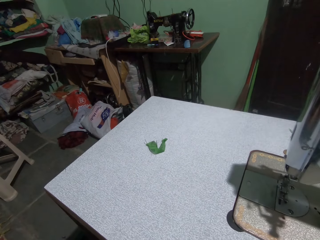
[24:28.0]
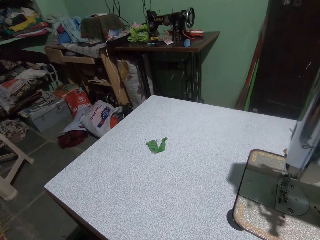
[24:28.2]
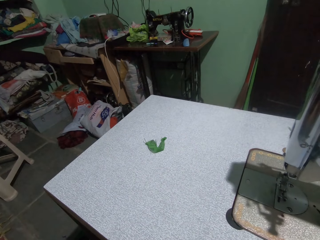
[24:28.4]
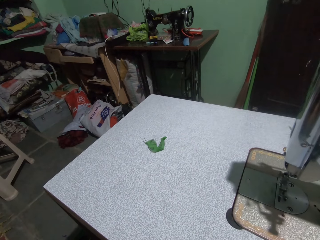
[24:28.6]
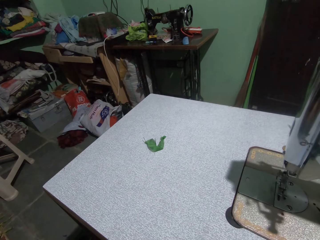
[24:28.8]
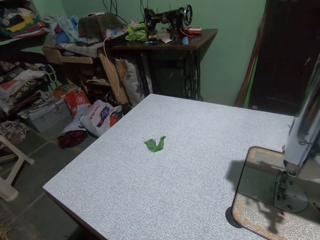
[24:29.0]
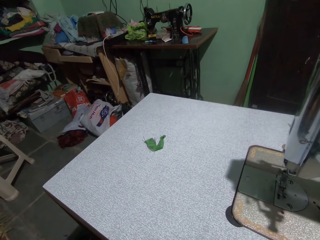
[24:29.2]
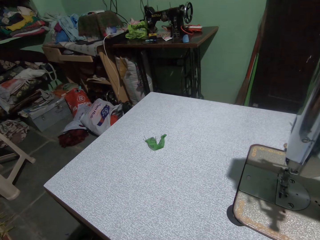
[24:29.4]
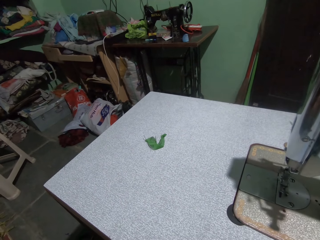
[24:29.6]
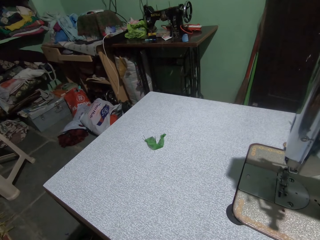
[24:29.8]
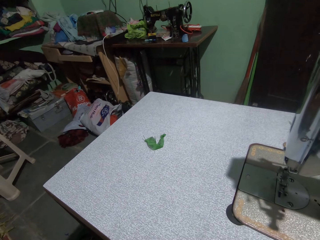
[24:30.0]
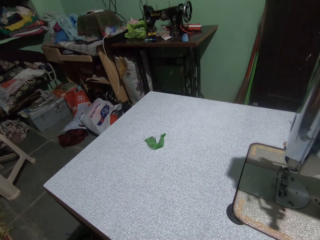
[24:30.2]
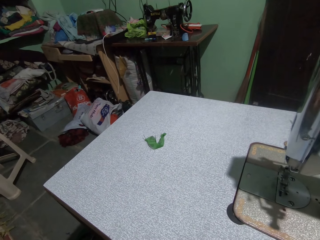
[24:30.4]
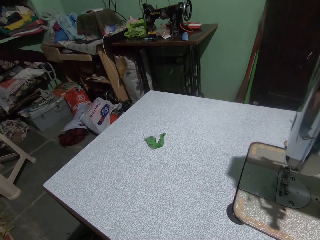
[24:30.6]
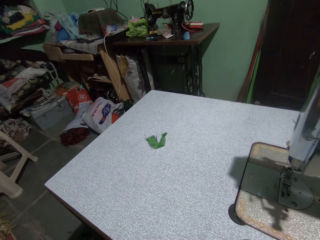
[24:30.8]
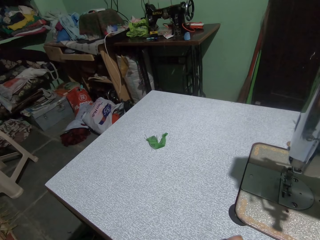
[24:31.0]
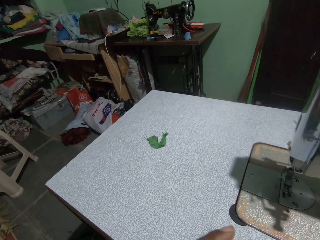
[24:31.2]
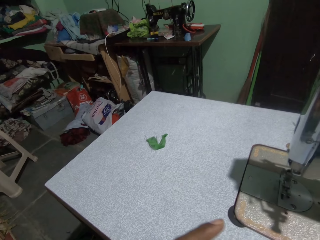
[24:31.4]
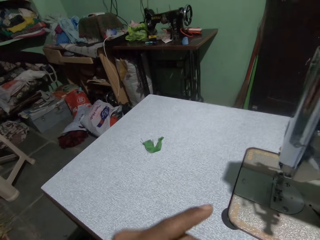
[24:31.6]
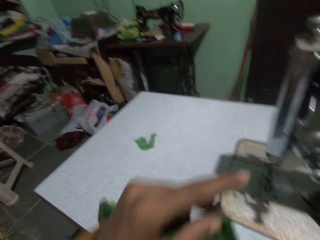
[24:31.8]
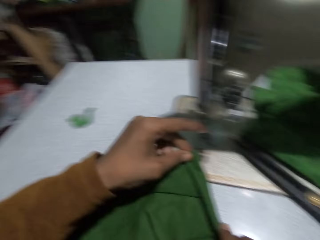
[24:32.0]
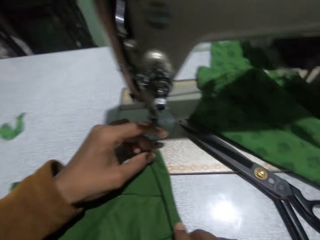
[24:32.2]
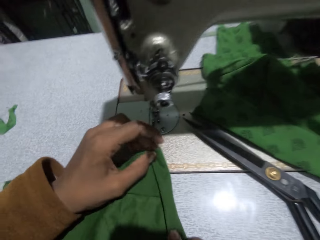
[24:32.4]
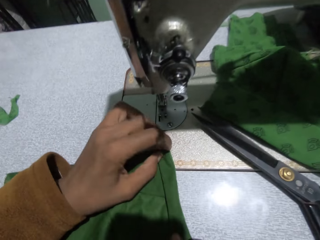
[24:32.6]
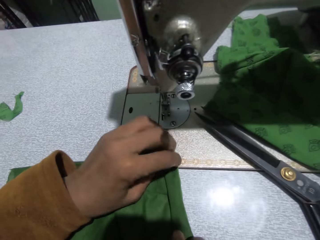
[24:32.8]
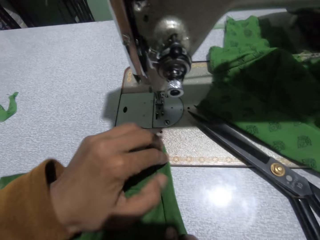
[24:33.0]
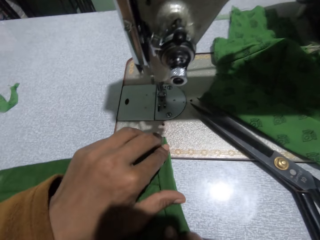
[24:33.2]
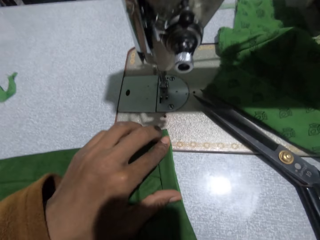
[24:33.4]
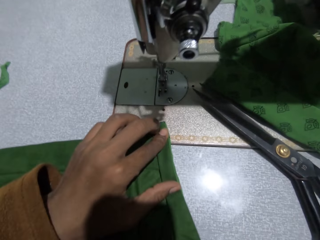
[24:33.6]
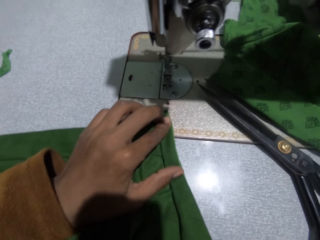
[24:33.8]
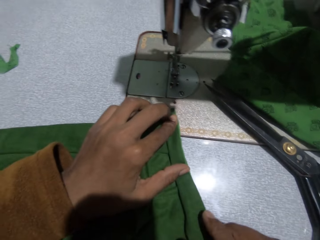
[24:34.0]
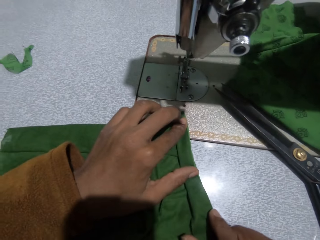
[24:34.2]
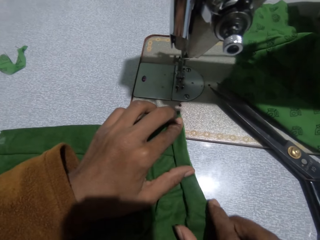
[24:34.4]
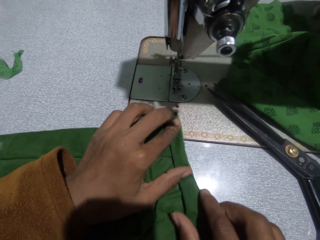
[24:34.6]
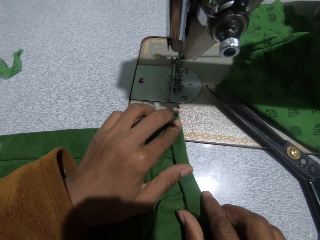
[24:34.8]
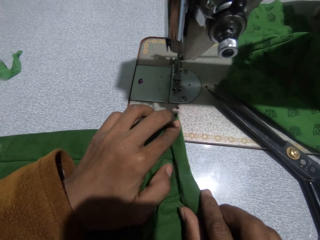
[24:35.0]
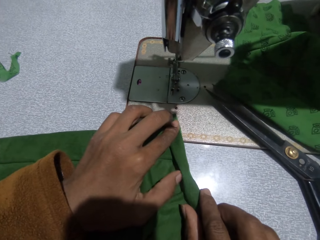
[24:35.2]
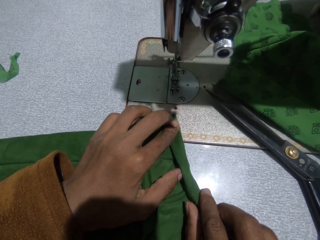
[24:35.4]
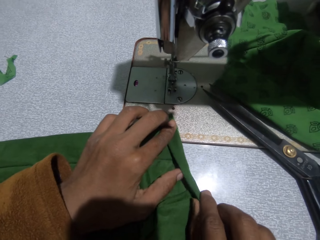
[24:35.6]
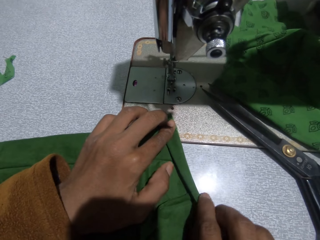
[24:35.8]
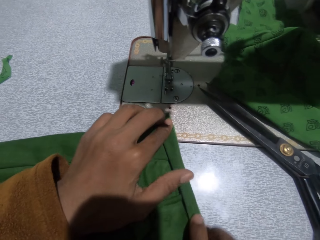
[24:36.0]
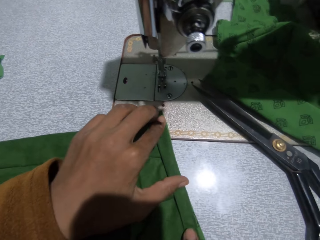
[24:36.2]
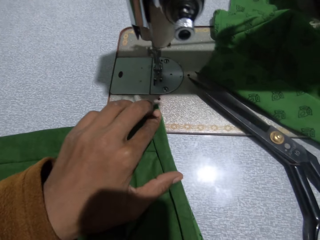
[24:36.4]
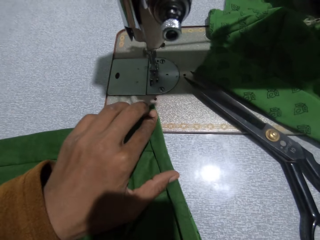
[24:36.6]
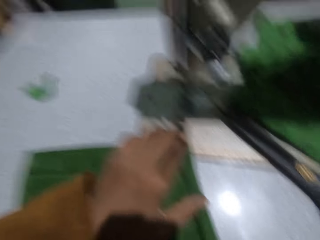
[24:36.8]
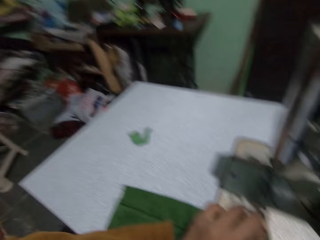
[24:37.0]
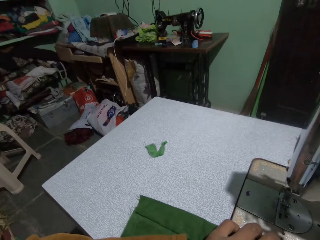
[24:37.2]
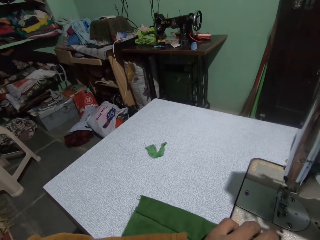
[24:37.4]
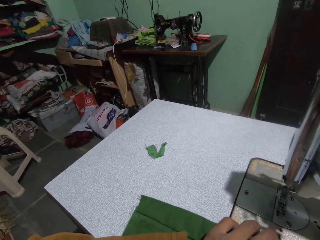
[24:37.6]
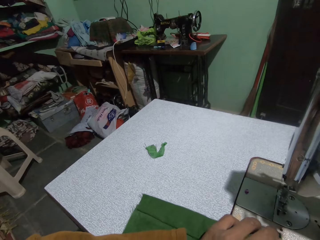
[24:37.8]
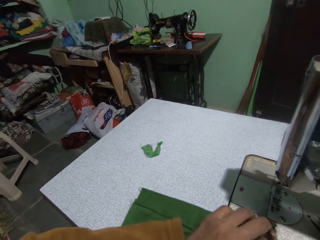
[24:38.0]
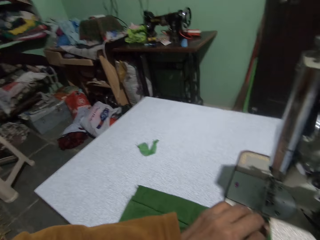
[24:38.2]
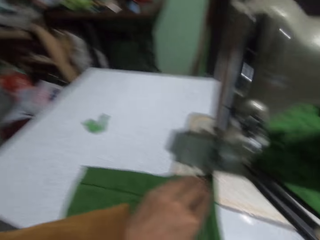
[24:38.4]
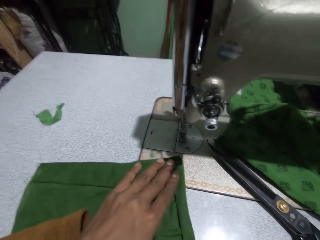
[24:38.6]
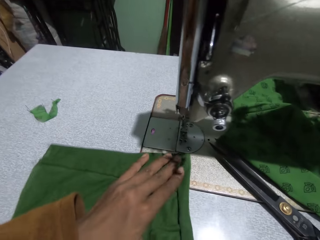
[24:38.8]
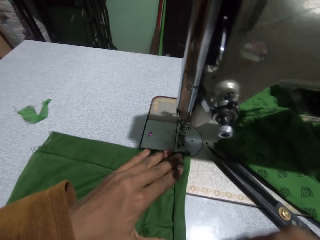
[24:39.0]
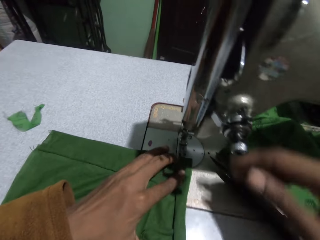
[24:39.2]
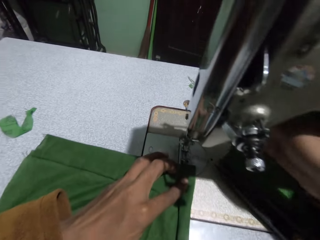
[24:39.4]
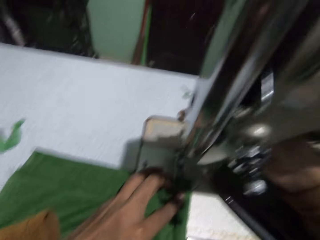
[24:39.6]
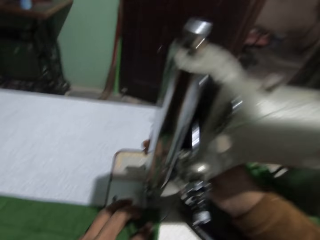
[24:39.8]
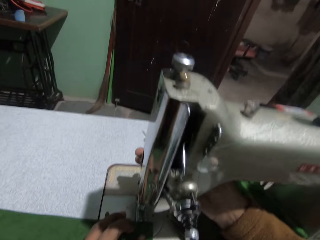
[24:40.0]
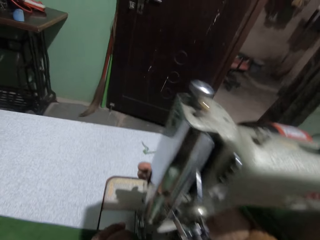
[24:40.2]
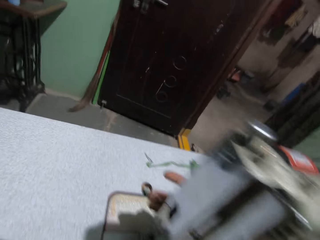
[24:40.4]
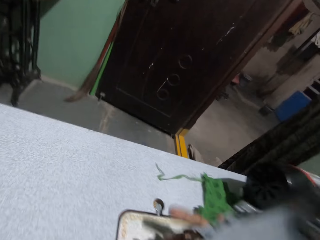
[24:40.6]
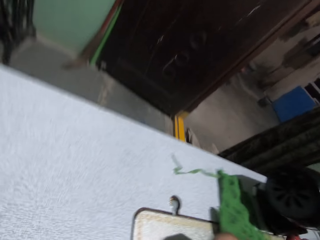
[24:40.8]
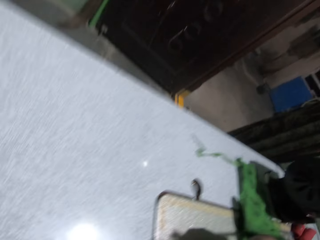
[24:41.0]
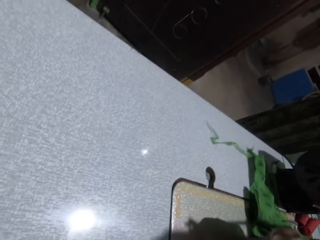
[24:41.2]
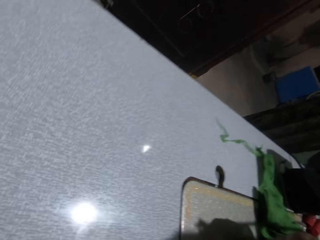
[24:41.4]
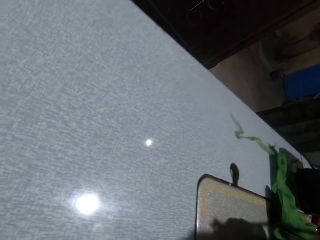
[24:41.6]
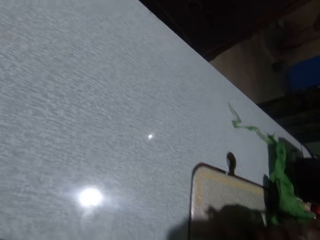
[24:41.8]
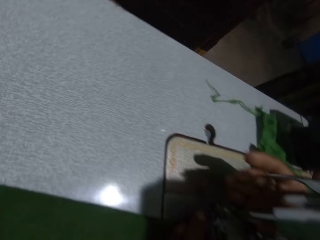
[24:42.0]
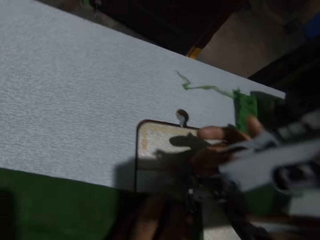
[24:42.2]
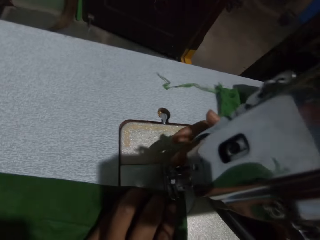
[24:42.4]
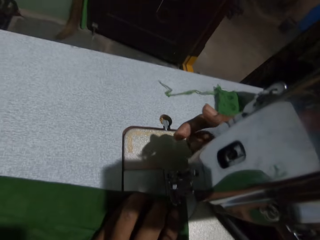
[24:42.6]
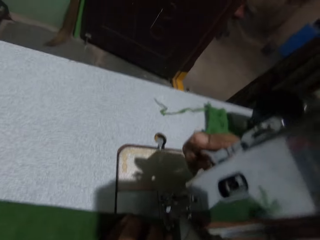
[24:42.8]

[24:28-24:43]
The camera wearer folds the cloth. She adjusts the presser bar handle on the sewing machine with her right hand. She sews the cloth.

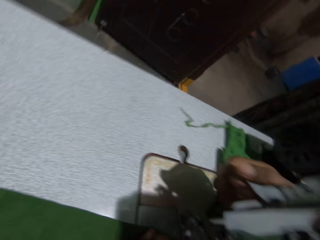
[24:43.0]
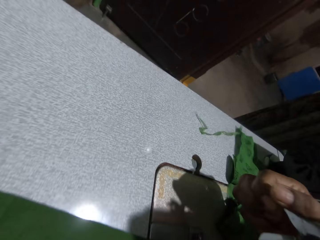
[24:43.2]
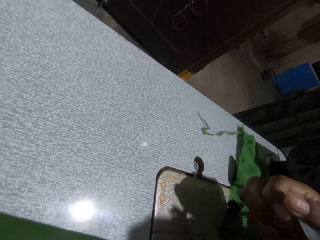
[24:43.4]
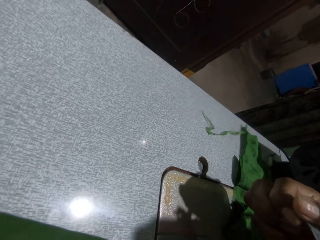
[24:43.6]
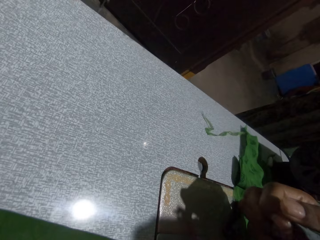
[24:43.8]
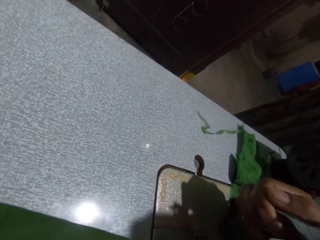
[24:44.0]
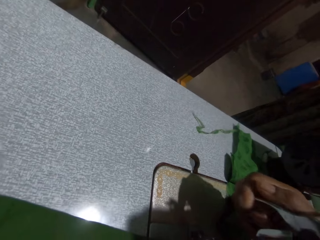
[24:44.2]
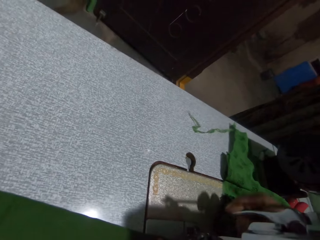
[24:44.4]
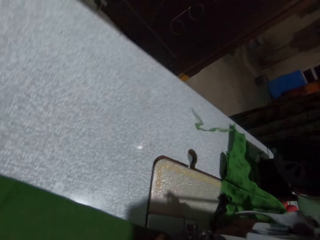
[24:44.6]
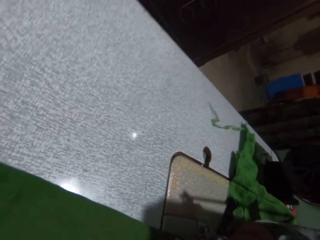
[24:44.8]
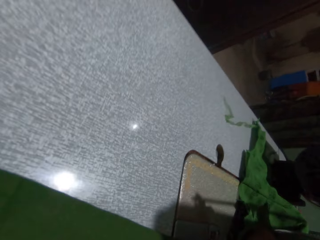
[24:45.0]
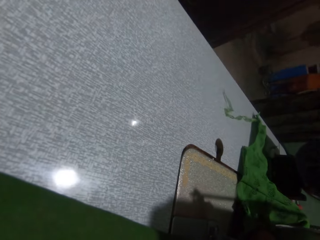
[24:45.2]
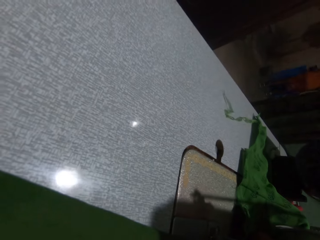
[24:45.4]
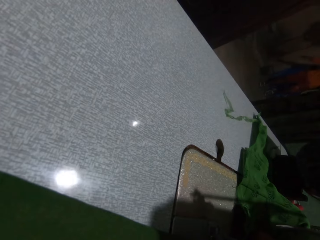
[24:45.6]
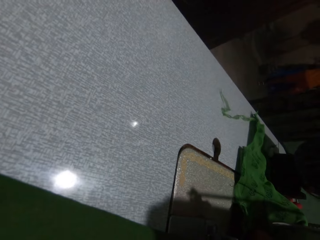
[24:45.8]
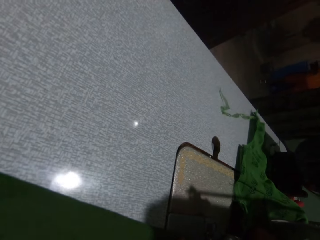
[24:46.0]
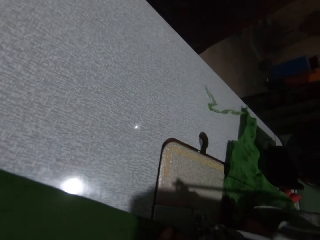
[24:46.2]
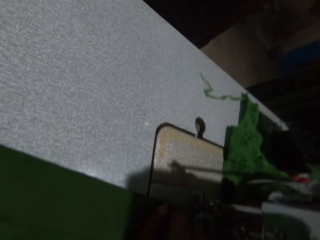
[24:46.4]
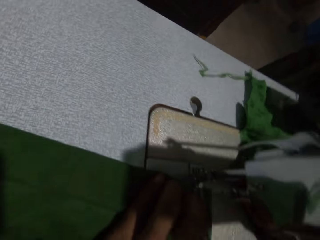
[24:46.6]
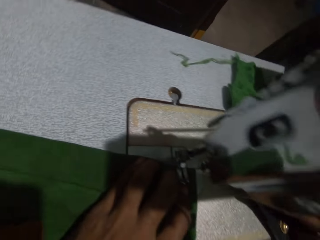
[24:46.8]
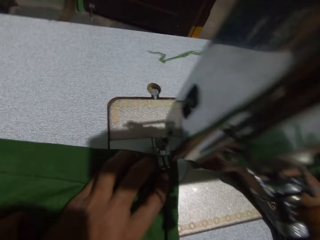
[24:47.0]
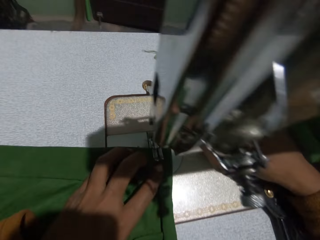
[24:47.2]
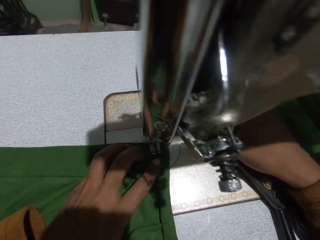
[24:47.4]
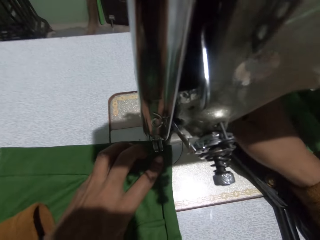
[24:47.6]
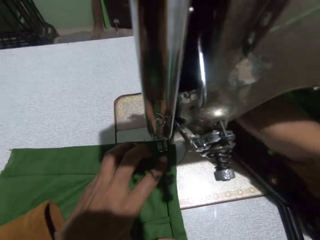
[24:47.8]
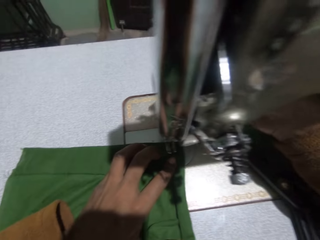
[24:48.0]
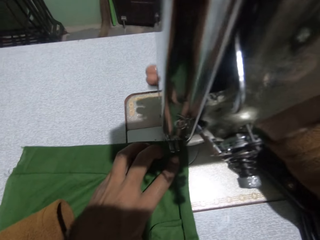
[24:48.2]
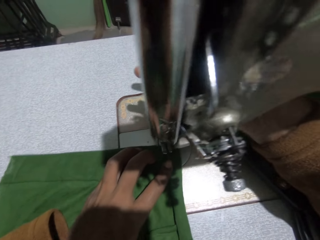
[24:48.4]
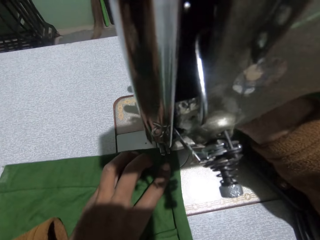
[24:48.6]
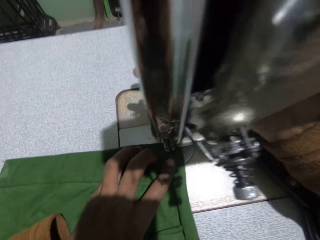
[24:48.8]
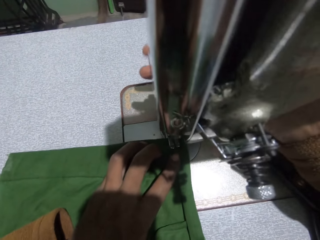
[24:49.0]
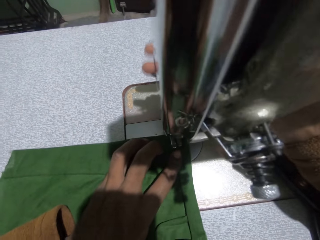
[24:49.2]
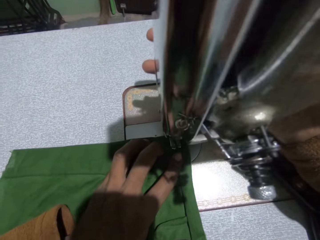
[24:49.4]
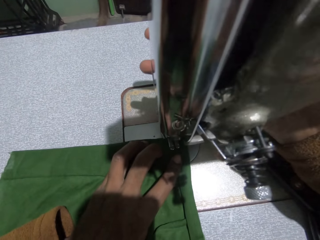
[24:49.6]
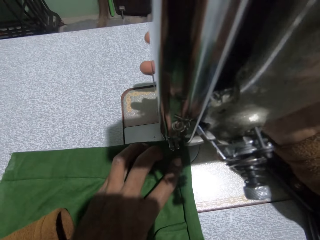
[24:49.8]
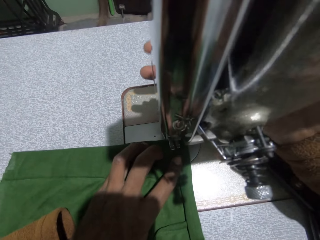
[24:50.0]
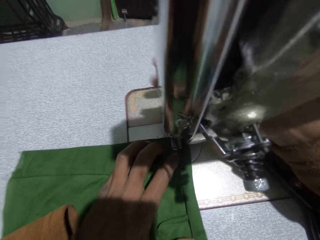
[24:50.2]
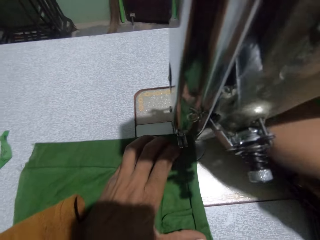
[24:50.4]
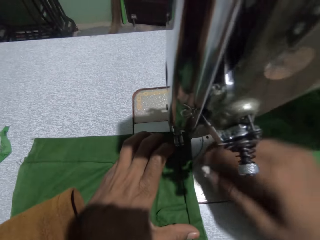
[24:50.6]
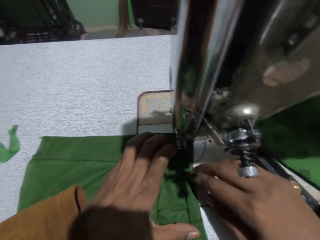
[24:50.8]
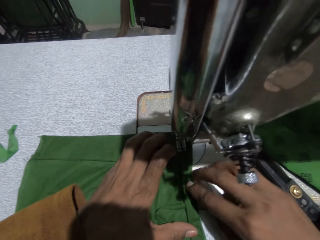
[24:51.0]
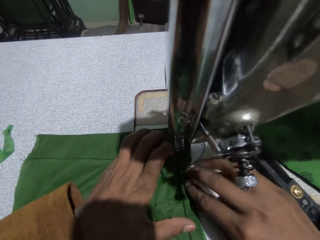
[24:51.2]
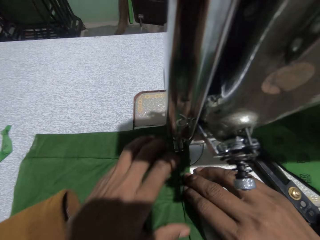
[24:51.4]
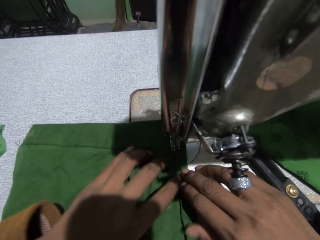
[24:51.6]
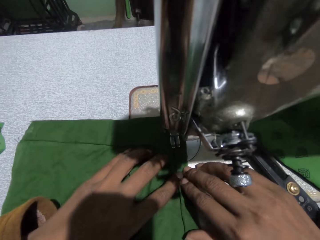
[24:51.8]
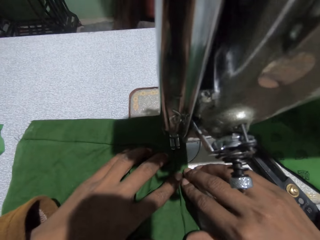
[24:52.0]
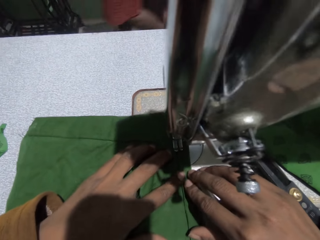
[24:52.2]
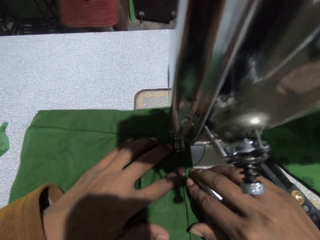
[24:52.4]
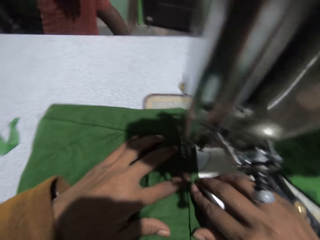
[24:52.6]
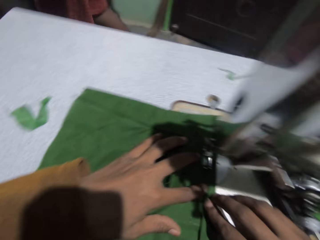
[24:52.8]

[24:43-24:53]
The camera wearer sews the cloth.
